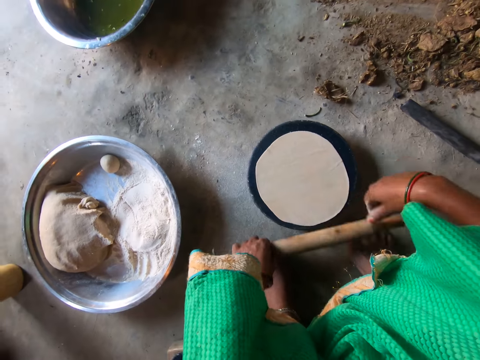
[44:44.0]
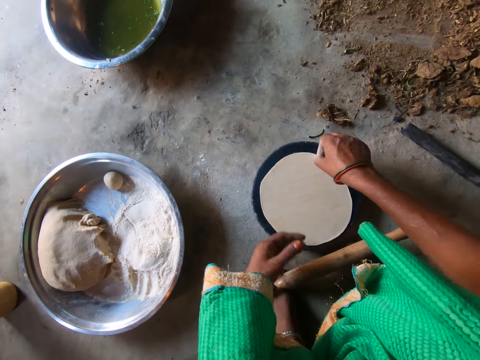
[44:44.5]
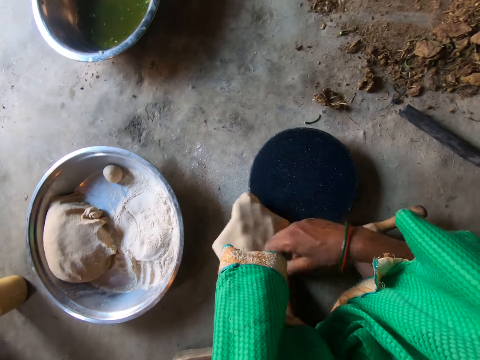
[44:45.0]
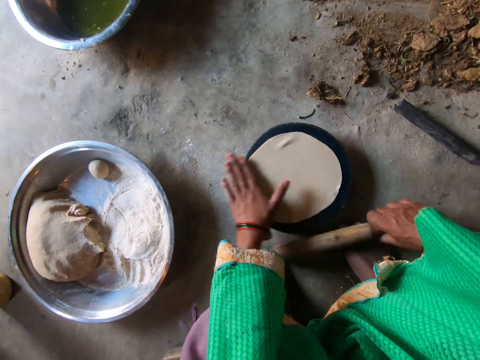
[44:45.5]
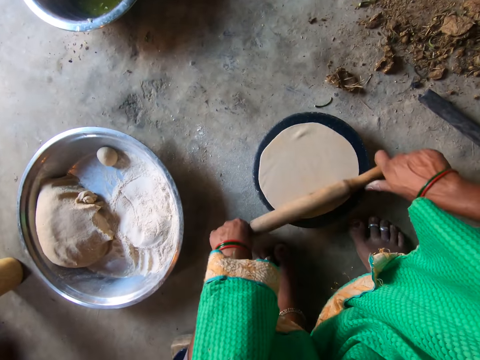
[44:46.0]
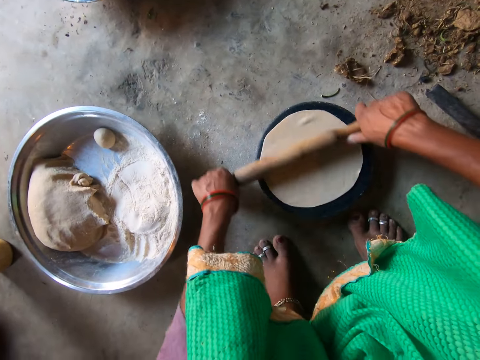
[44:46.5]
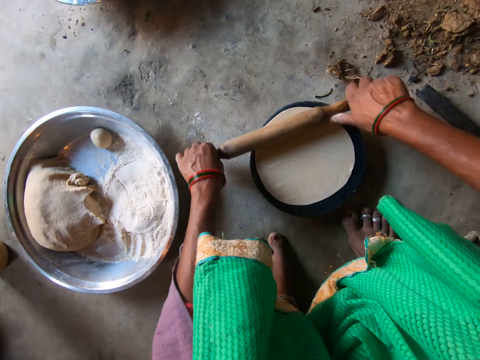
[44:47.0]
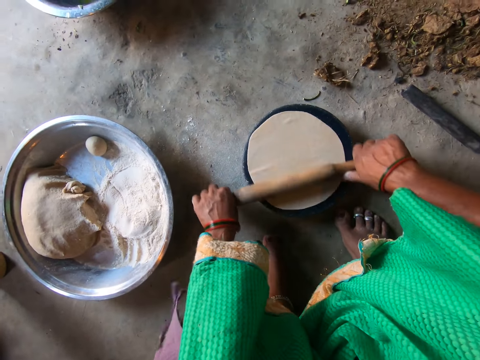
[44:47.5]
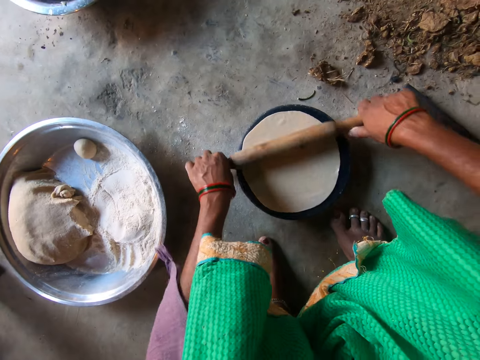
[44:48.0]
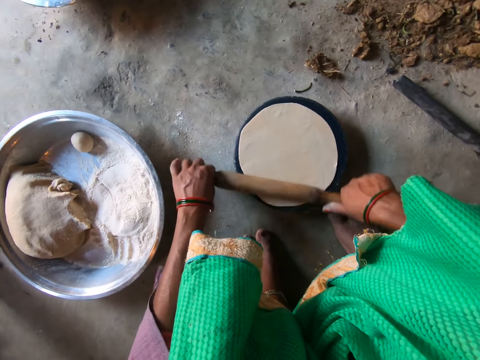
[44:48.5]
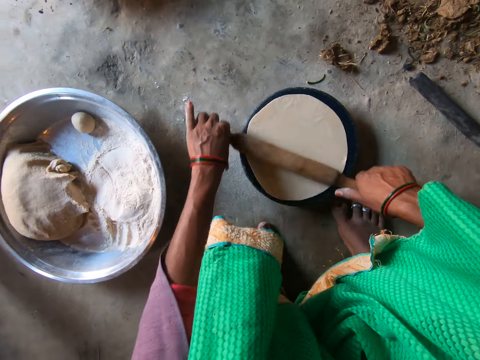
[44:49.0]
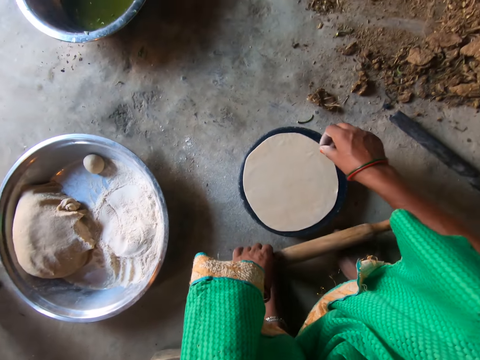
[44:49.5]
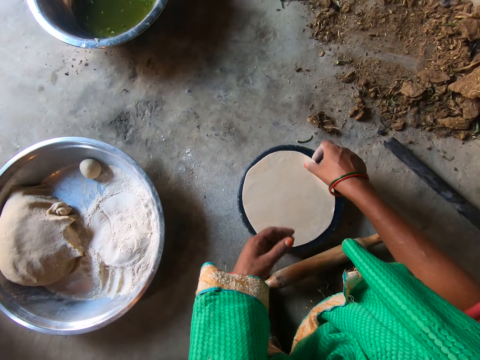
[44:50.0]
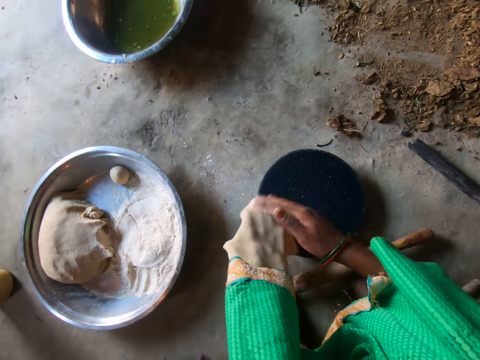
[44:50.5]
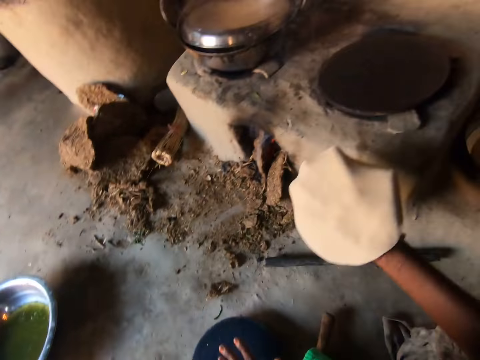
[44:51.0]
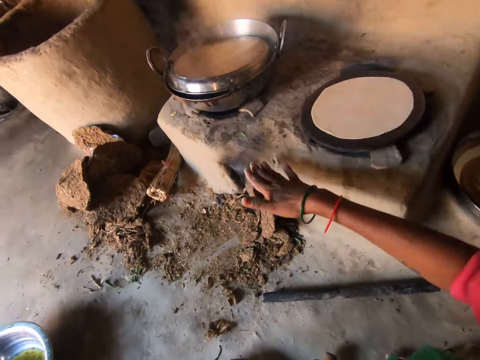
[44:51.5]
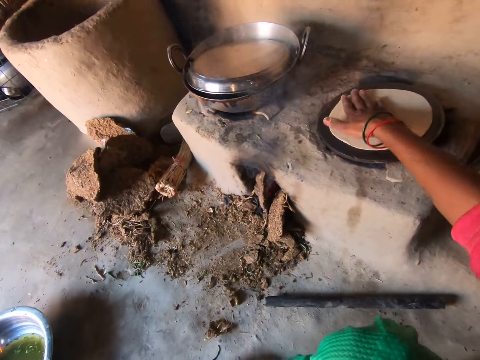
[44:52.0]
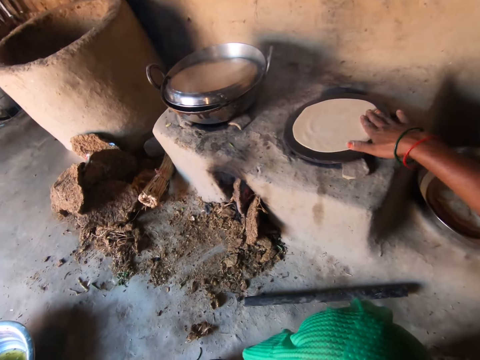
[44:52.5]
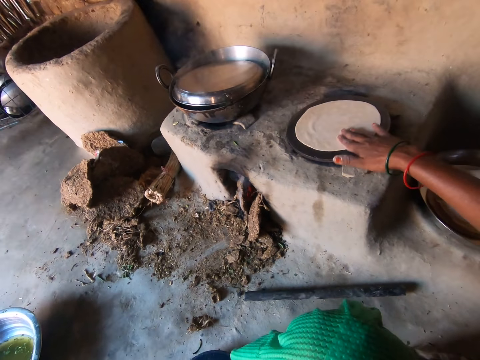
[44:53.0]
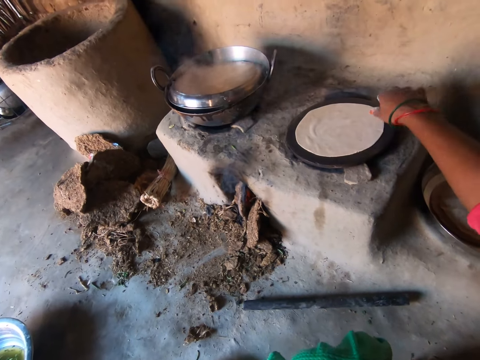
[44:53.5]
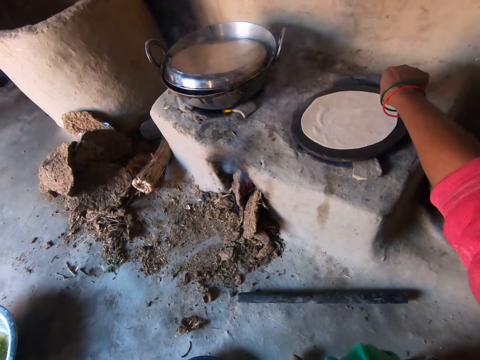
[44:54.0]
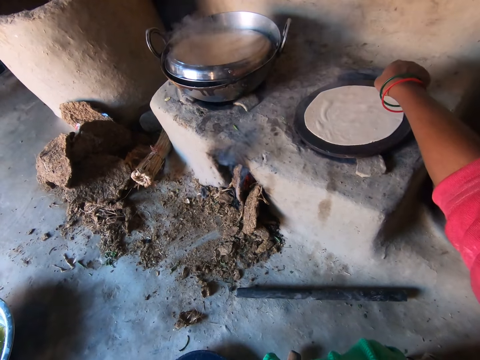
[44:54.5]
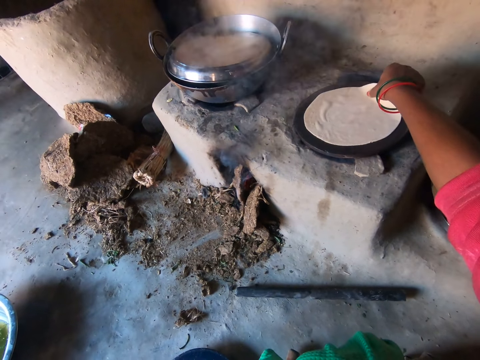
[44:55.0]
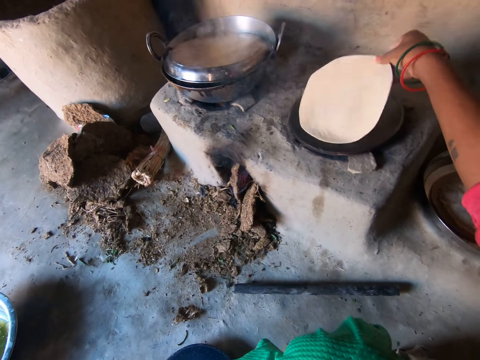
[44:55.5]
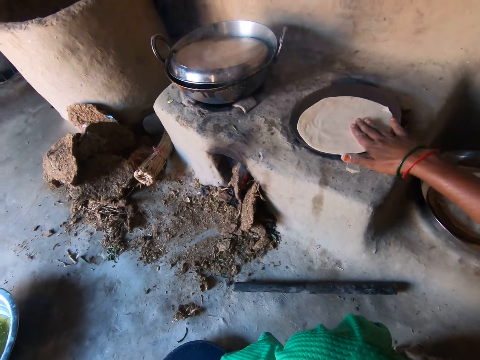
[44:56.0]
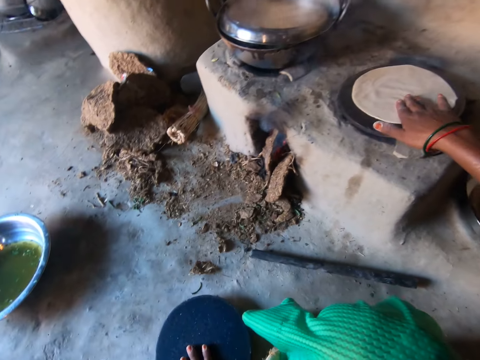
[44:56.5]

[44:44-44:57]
The camera wearer drops the rolling pin on her feet. She takes the dough on the flat board with her right hand. She moves the dough to her left hand. She places the dough on the flat board. She rolls the dough on the flat board with the rolling pin. She drops the rolling pin on her feet. She takes the dough on the flat board with her right hand. She moves the dough to her left hand. She moves the dough to her right hand. She places the dough on the pan. She wipes the dough. She adjusts the chapati on the pan with her right hand. She lifts the dough.

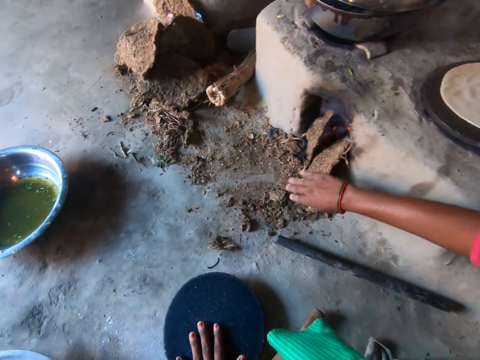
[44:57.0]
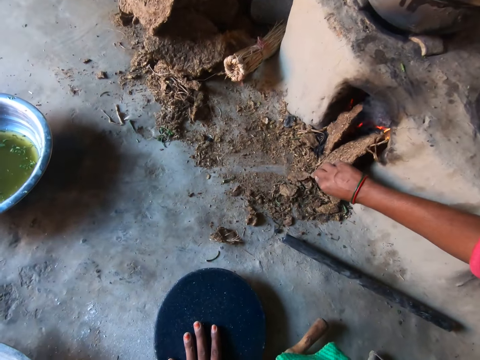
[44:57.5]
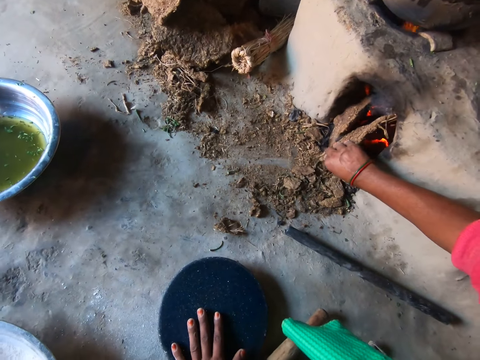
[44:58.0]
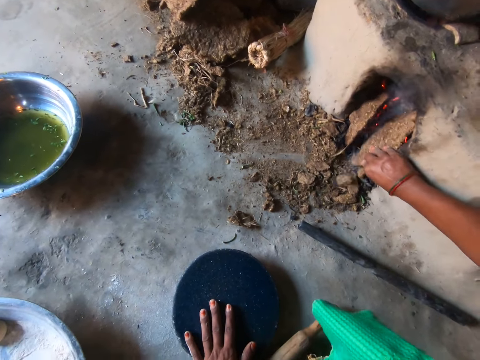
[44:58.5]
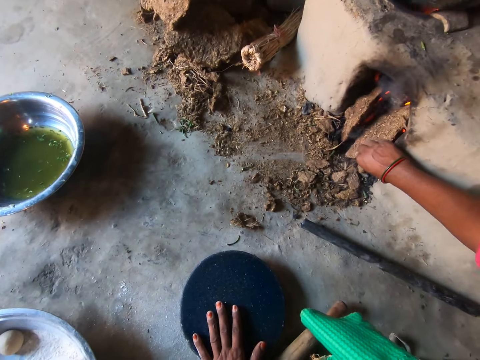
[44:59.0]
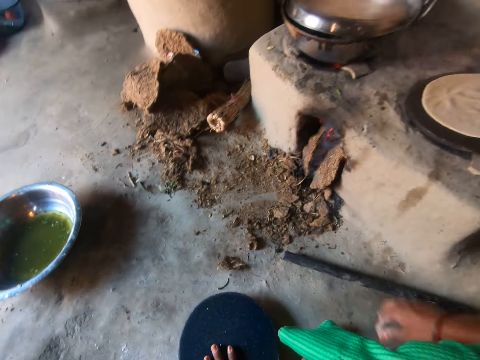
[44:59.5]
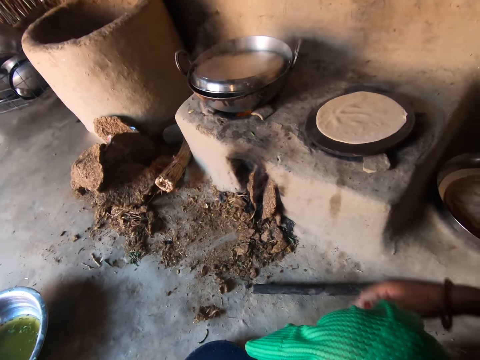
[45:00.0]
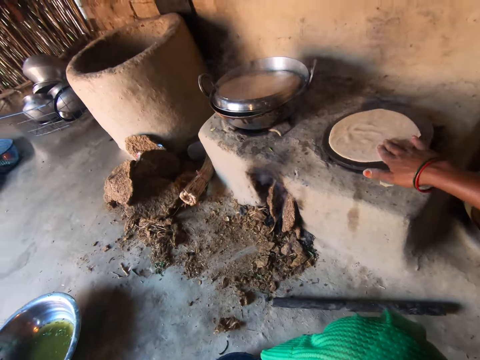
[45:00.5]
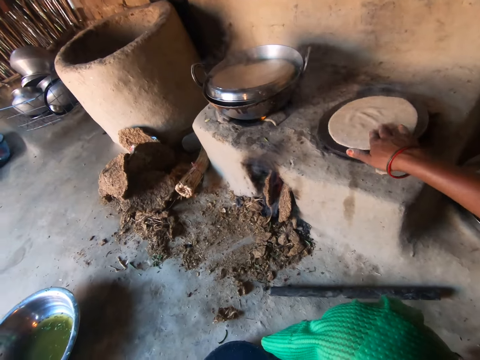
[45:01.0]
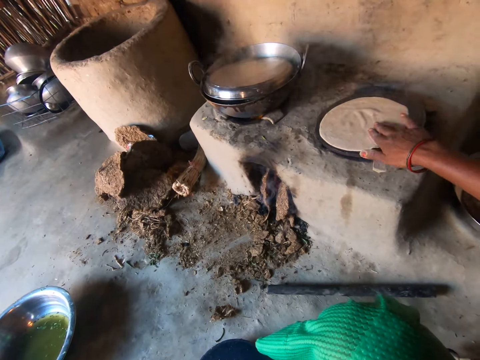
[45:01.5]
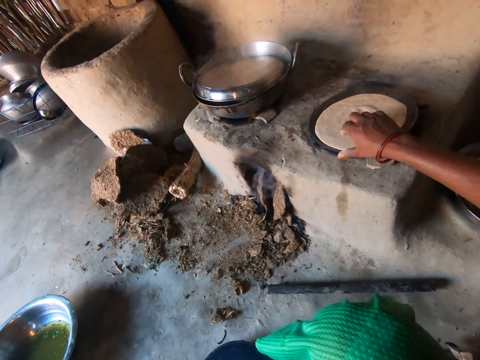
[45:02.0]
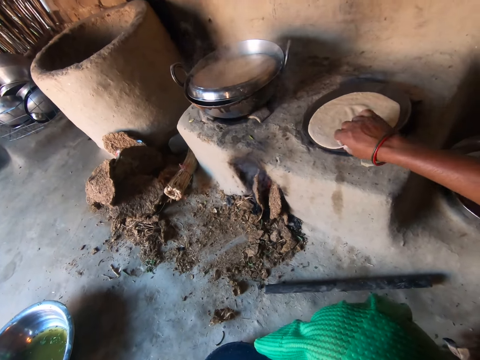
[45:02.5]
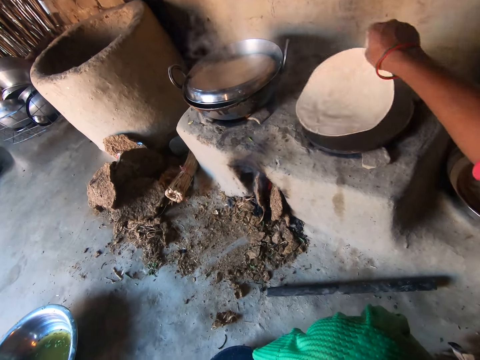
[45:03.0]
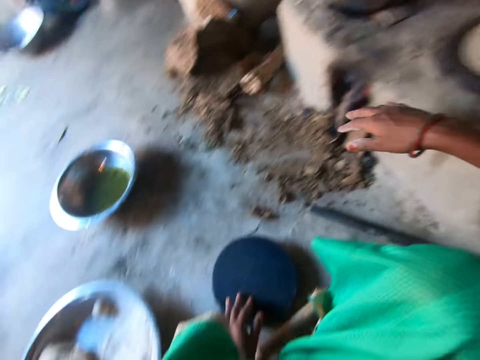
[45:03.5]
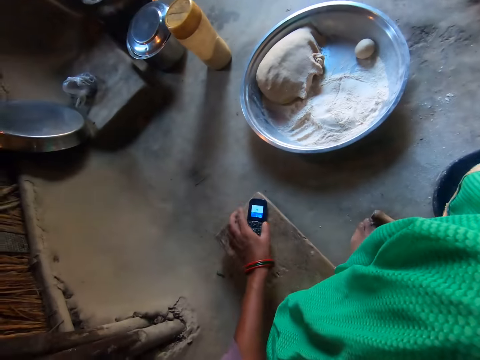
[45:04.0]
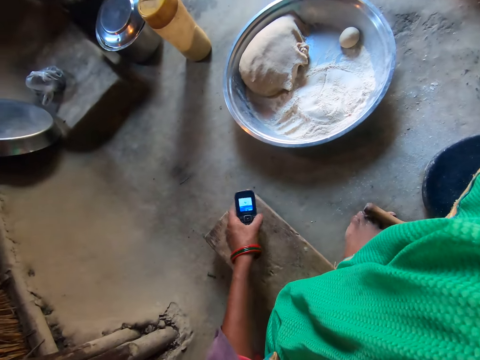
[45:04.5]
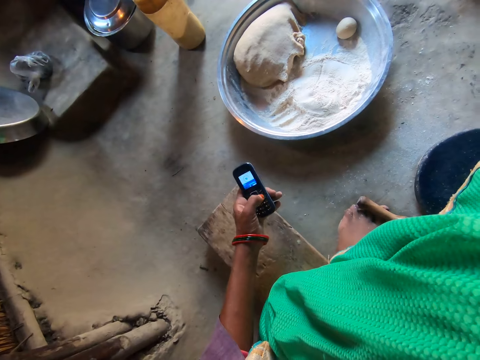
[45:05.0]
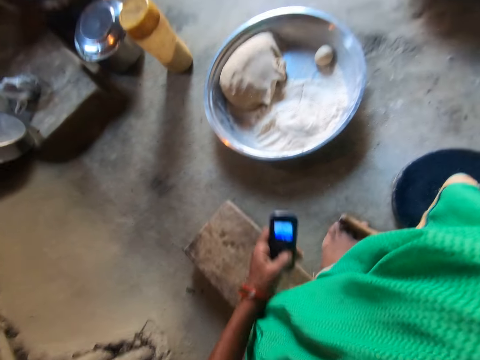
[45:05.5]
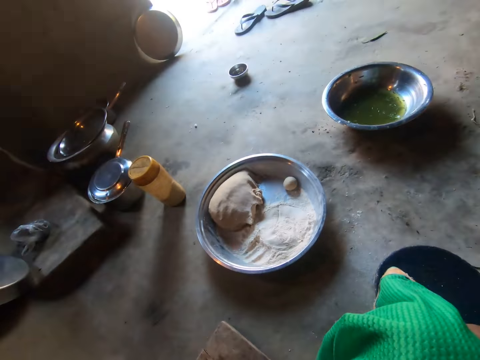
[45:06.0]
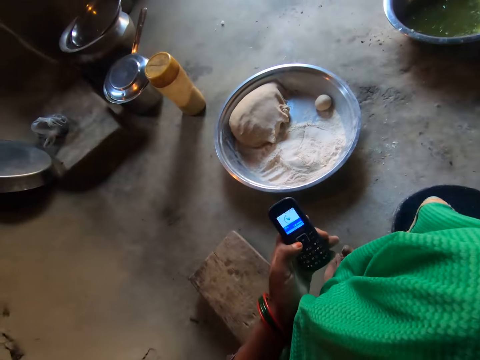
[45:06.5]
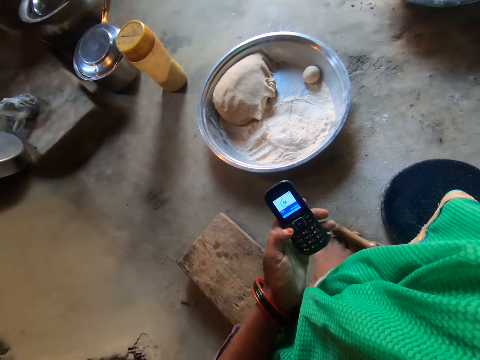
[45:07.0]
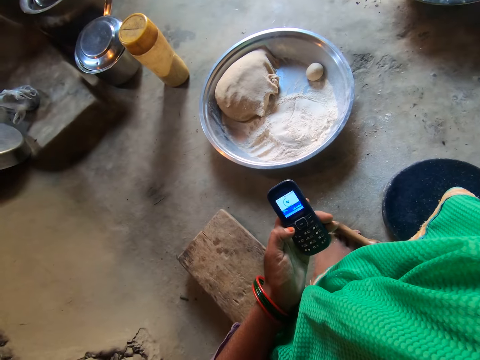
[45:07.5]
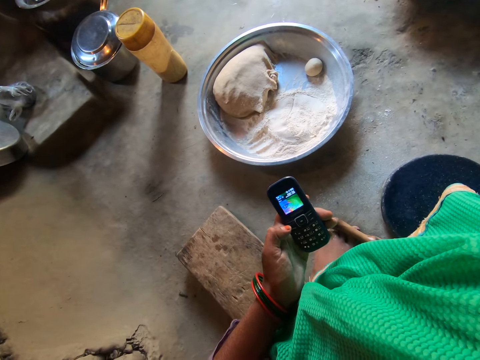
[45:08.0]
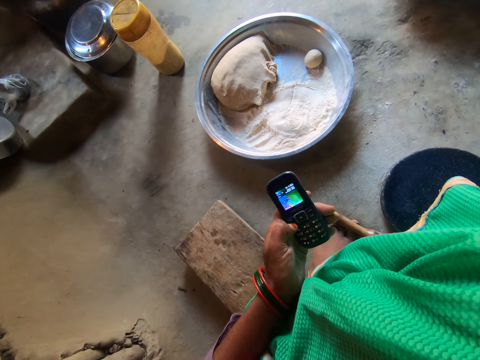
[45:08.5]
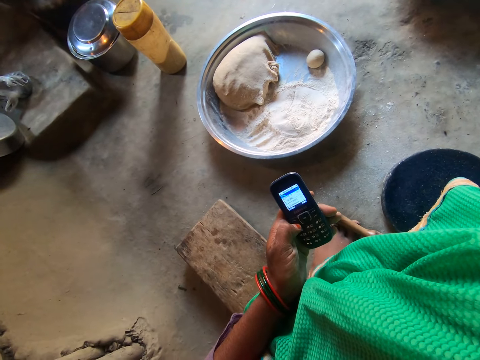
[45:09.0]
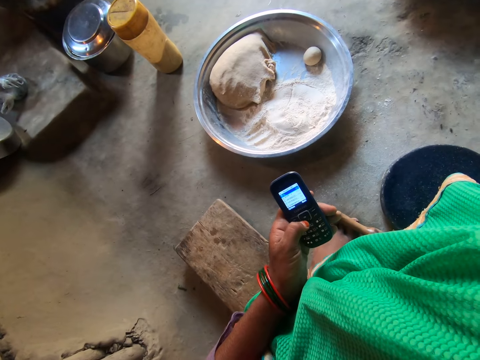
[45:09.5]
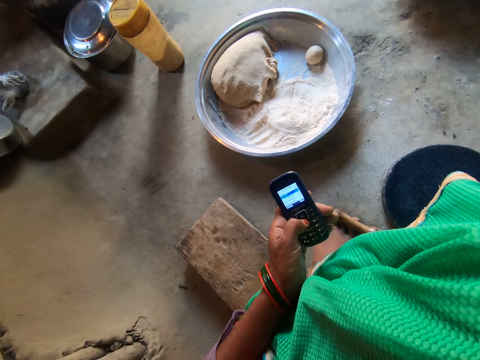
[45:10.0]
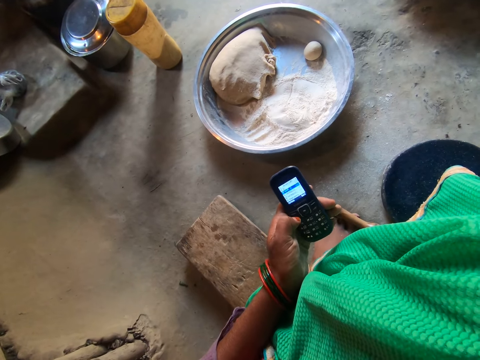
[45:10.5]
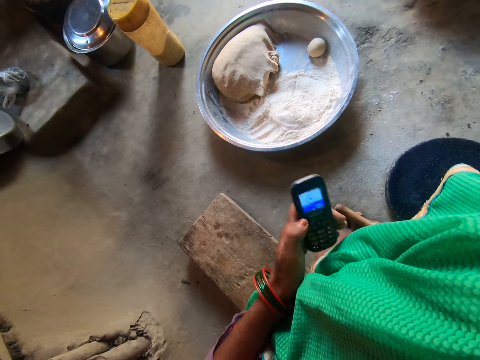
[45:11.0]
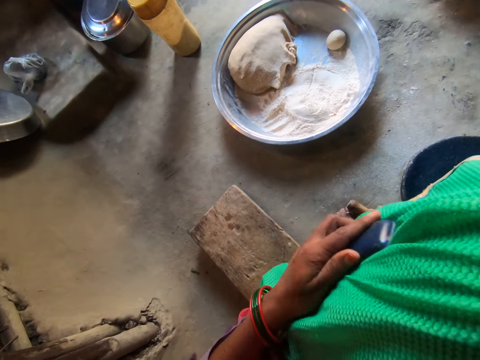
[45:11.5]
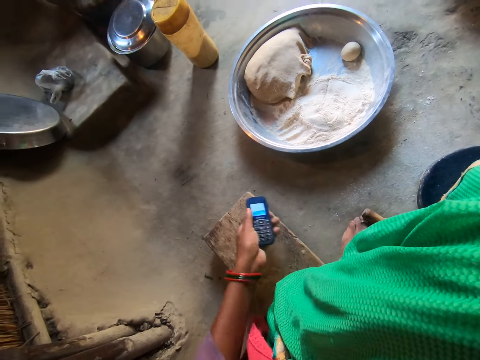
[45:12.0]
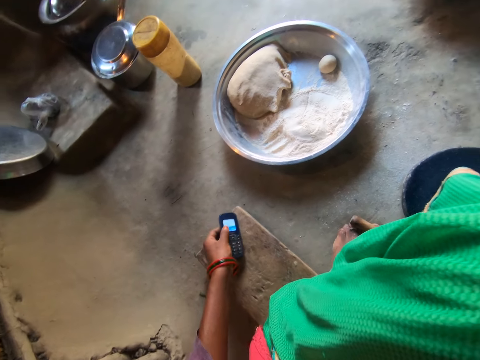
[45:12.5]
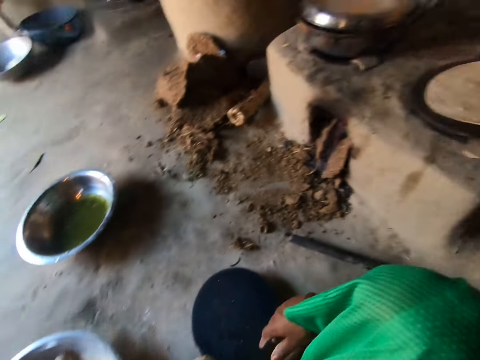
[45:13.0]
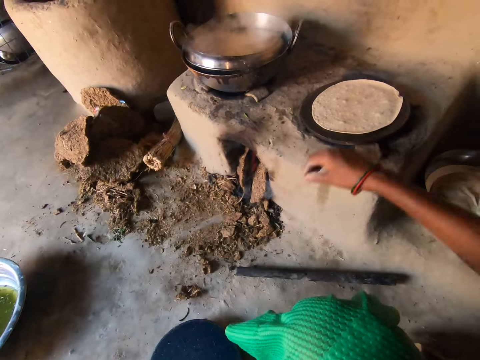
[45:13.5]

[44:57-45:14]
The camera wearer handles the dough. She pushes mud in the stove. She adjusts the firewood under the stove. She pushes mud in the stove again. She adjusts the chapati on the pan with her right hand. She flips the dough on the pan with her right hand. She takes the phone on the stool with her left hand. She operates the phone with her left hand. She presses the phone repeatedly. She wipes the phone on her cloth. She drops the phone on the stool.
